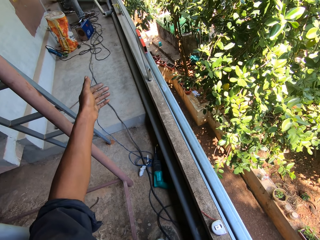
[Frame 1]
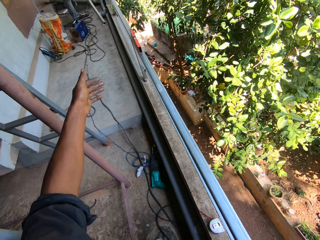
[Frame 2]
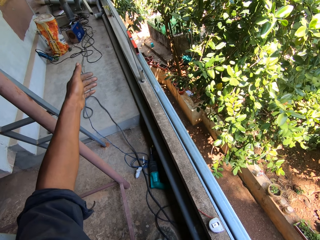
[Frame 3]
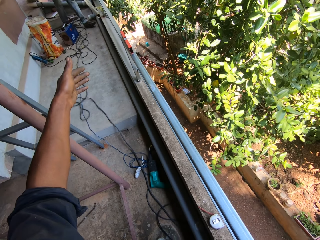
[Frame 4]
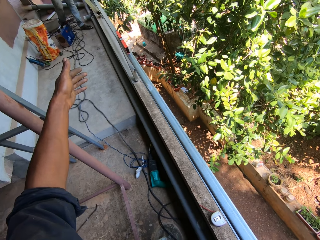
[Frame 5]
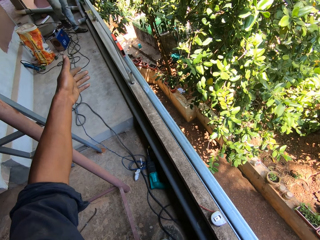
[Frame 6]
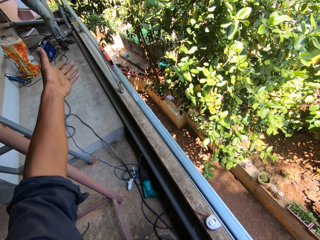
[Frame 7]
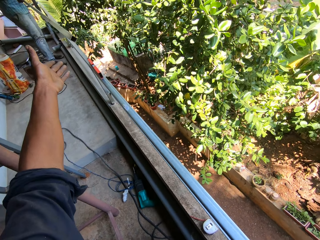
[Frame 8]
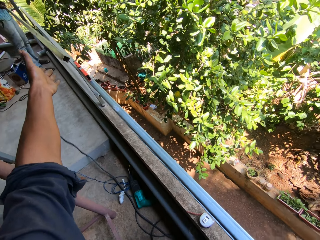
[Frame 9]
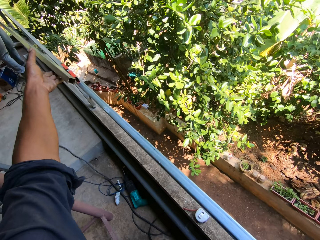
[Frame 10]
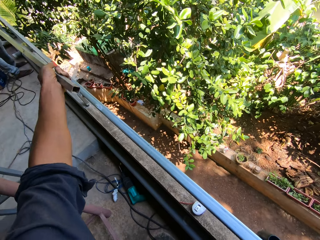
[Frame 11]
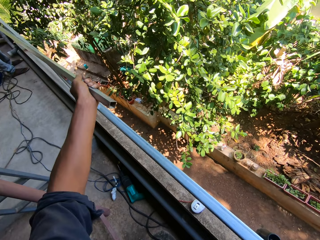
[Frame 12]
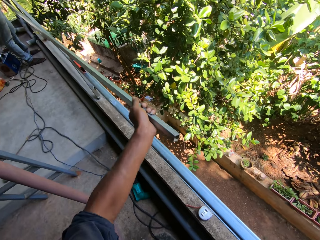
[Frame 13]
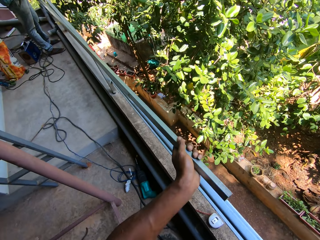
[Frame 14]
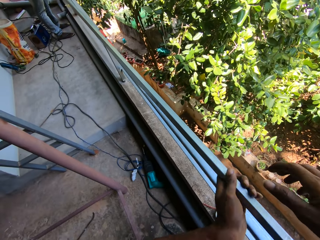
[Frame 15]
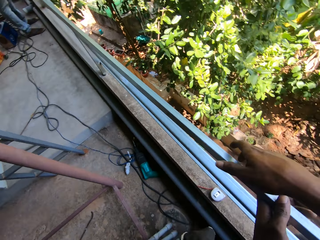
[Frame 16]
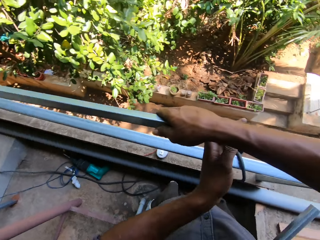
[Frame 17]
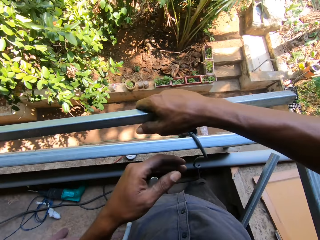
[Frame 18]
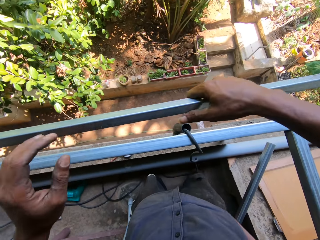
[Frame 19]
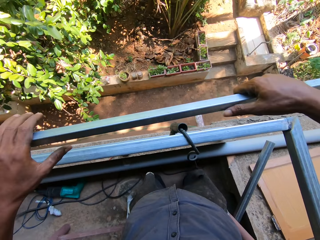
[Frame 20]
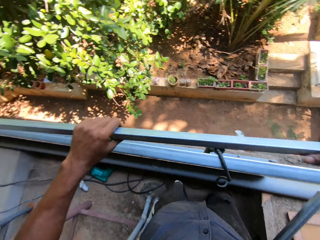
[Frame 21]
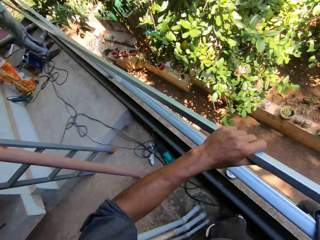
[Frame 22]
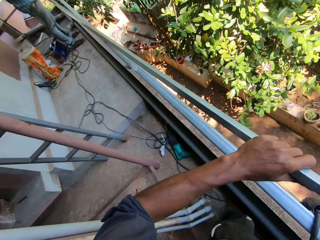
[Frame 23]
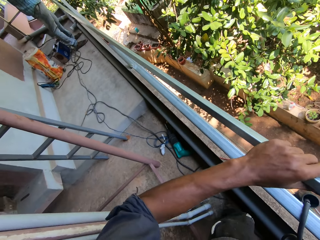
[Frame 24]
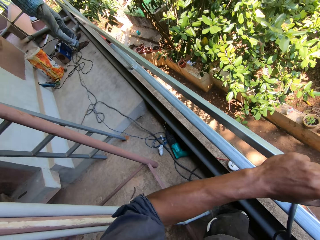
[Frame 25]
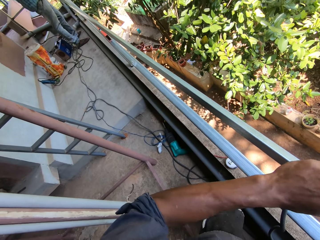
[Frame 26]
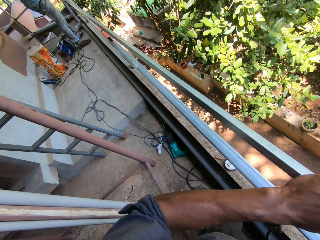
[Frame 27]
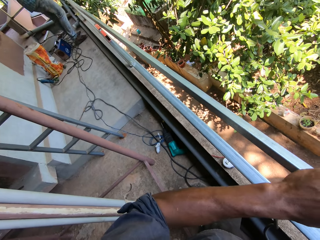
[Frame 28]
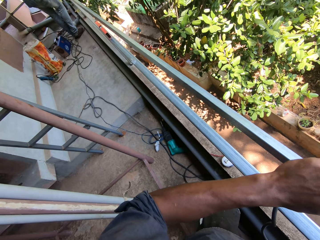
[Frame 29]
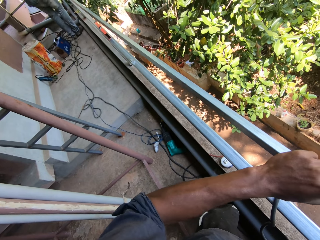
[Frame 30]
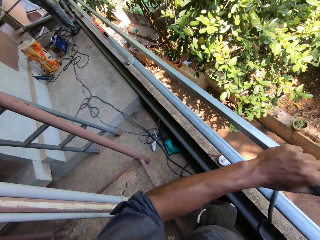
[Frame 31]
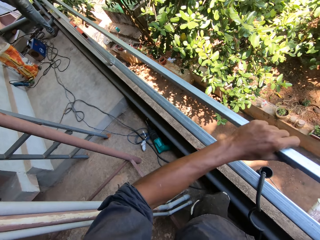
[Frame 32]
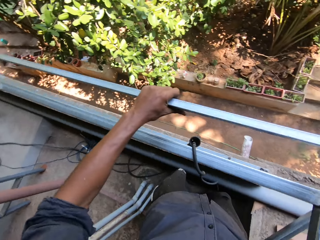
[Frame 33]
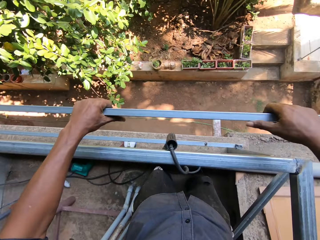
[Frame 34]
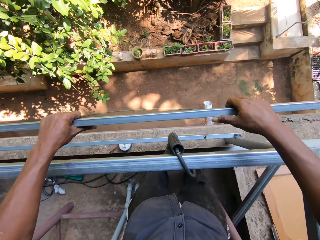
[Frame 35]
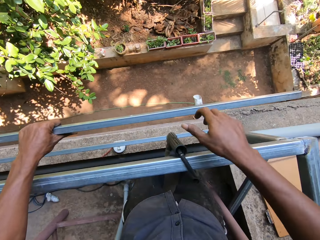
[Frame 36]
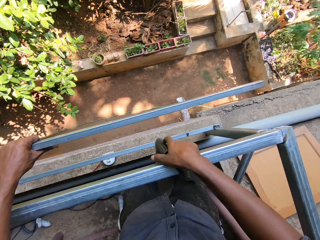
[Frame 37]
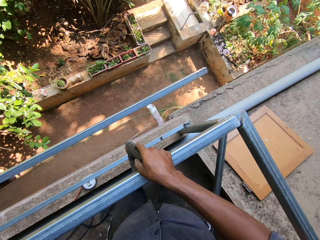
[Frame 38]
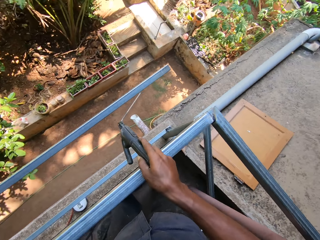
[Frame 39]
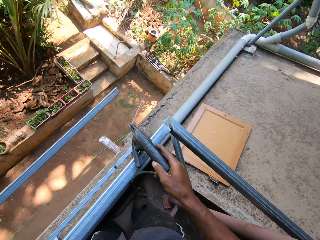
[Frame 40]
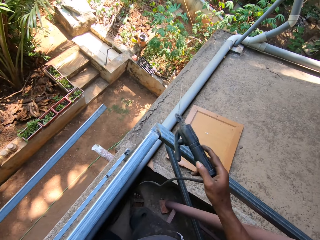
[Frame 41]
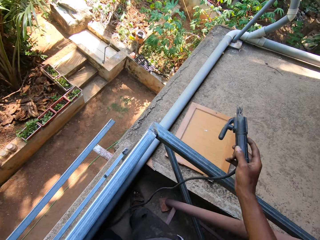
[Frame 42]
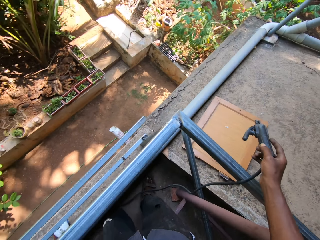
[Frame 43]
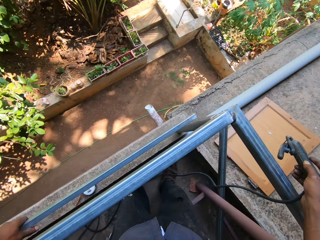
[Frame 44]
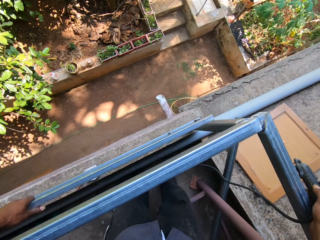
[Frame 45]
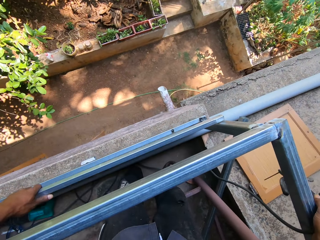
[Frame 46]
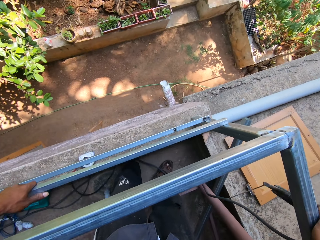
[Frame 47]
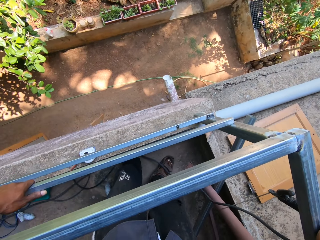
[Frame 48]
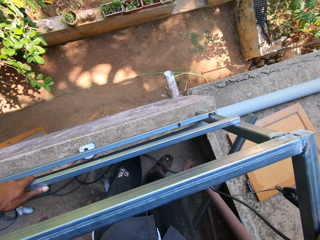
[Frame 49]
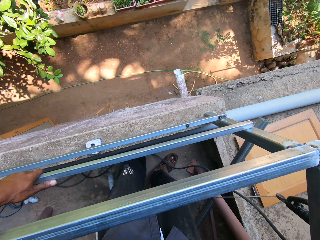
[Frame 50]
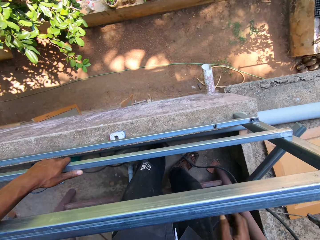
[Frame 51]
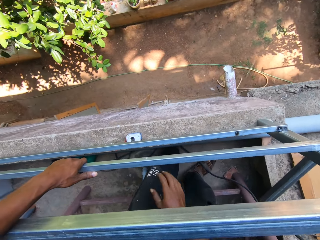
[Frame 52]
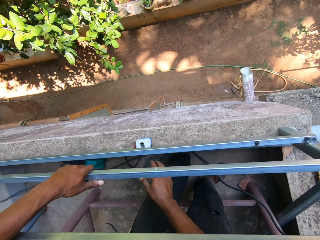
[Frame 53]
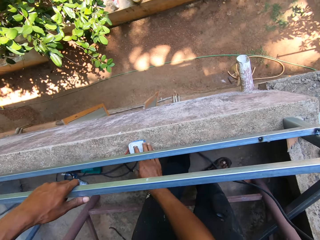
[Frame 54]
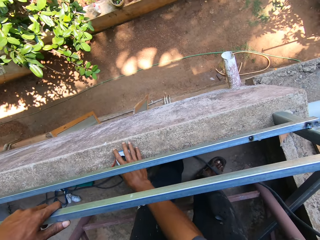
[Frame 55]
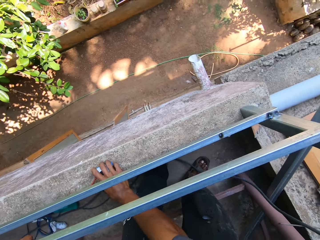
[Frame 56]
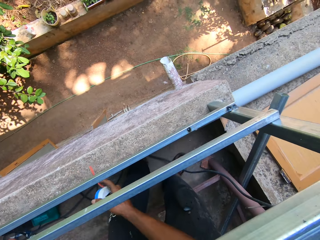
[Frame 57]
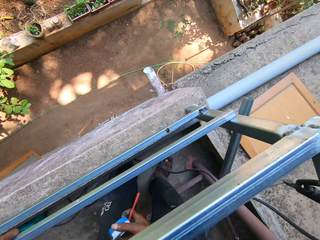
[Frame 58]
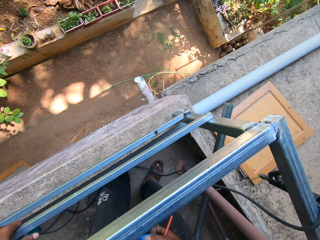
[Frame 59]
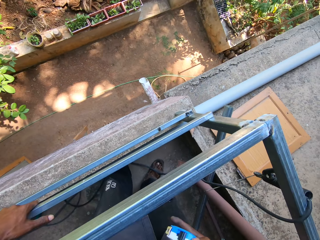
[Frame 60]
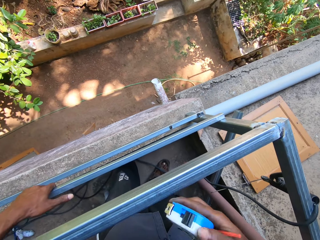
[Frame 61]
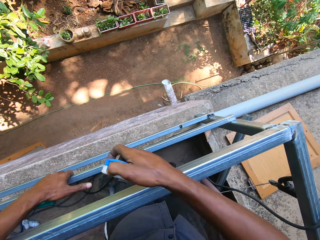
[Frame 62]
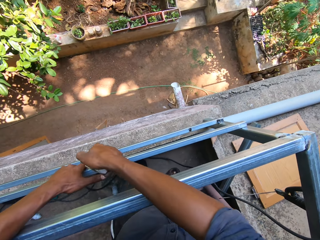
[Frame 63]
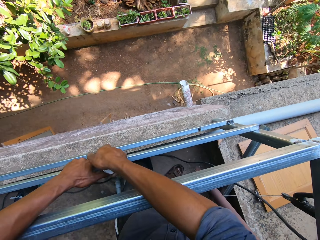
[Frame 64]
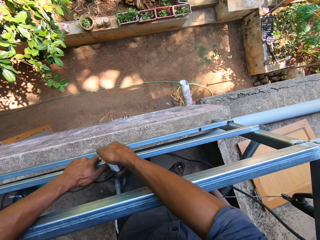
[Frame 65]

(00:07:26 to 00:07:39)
The camera wearer picks a metal from a man. The man passes a rod in his right hand to the camera wearer. The camera wearer holds the rod with his left hand. He pulls the rod with his hands. He lifts the electrode holder from the balcony rail with his right hand. He places the electrode holder on the balcony rail with his right hand. He places the rod on the balcony rail with his left hand. He picks up the measuring tape from the balcony concrete with his right hand.

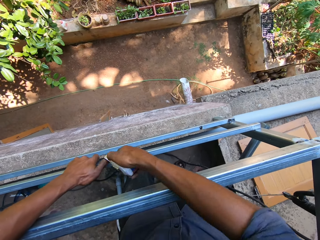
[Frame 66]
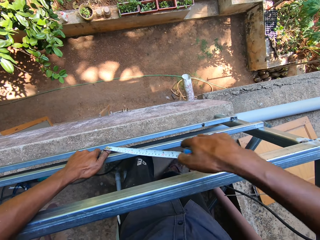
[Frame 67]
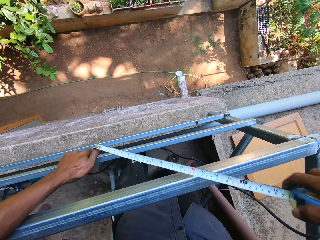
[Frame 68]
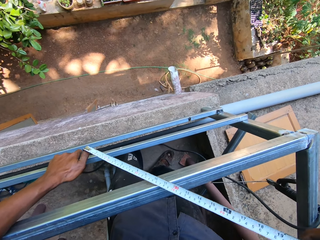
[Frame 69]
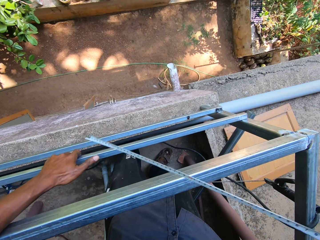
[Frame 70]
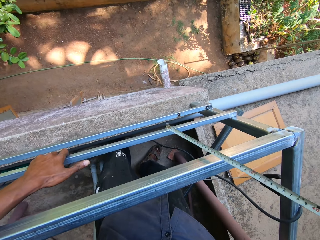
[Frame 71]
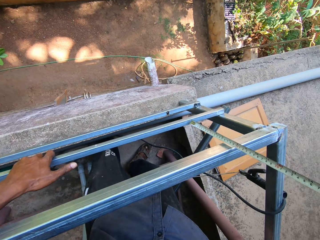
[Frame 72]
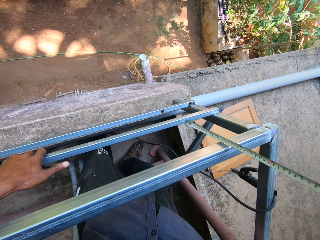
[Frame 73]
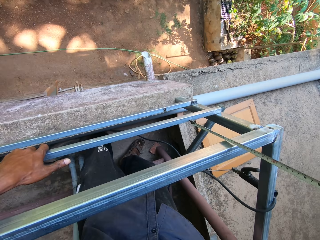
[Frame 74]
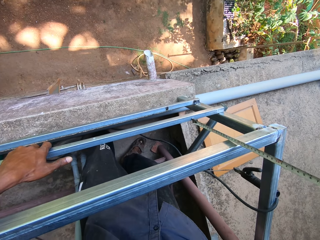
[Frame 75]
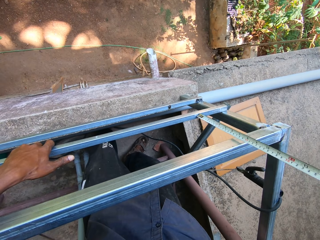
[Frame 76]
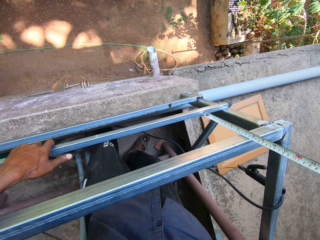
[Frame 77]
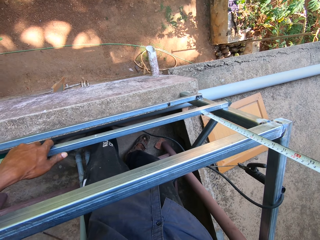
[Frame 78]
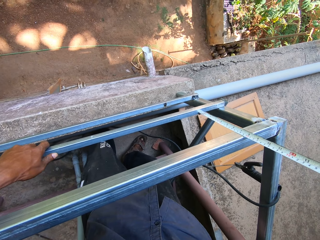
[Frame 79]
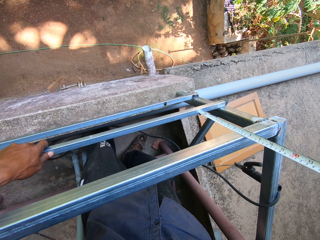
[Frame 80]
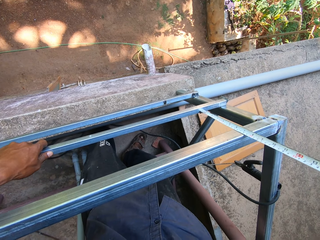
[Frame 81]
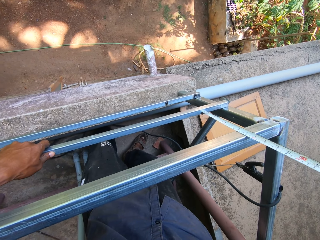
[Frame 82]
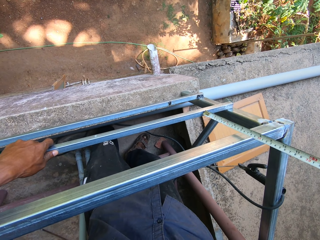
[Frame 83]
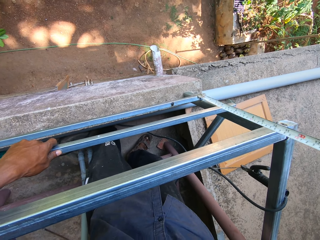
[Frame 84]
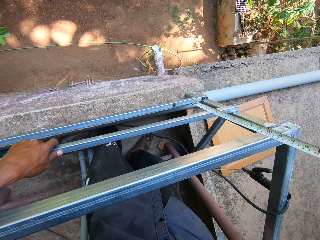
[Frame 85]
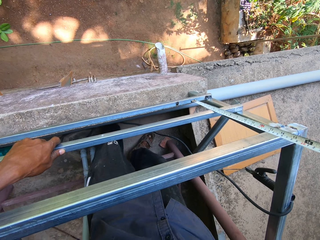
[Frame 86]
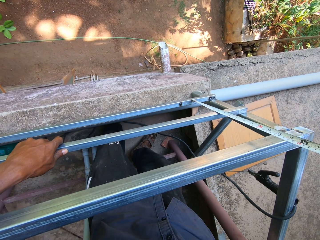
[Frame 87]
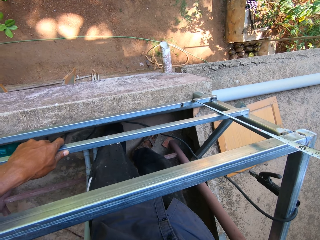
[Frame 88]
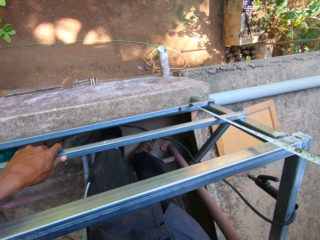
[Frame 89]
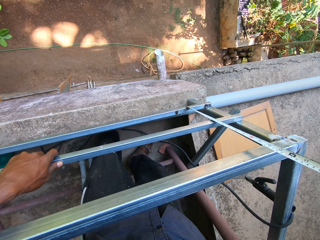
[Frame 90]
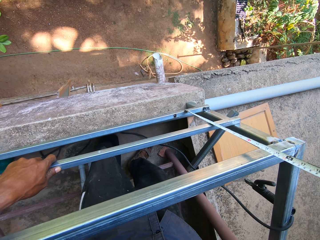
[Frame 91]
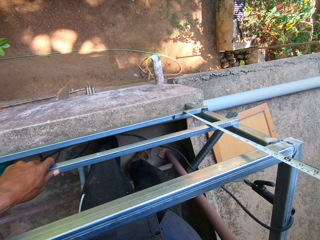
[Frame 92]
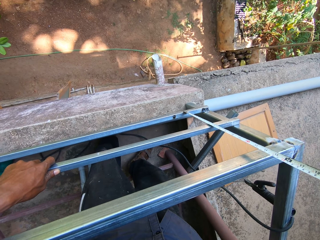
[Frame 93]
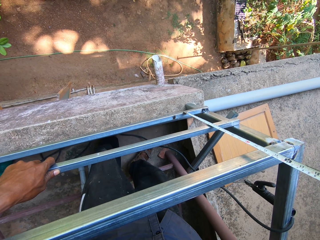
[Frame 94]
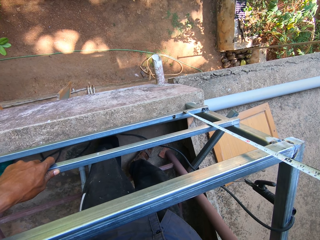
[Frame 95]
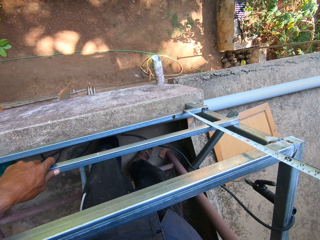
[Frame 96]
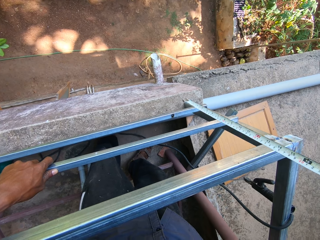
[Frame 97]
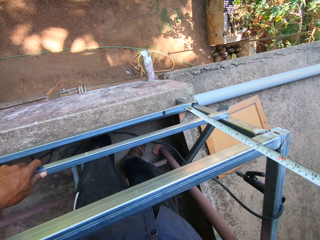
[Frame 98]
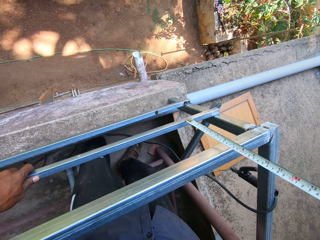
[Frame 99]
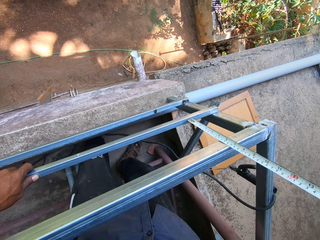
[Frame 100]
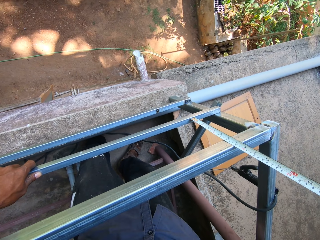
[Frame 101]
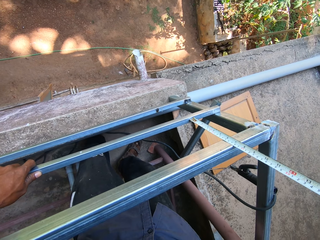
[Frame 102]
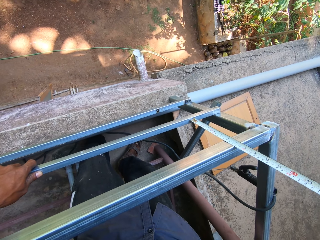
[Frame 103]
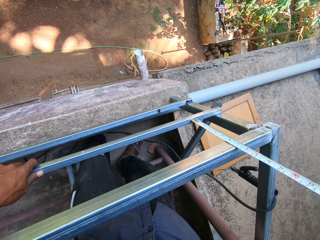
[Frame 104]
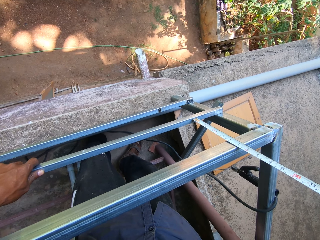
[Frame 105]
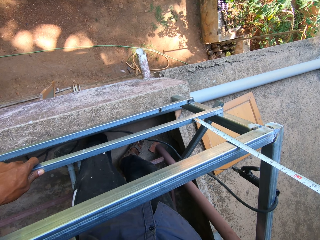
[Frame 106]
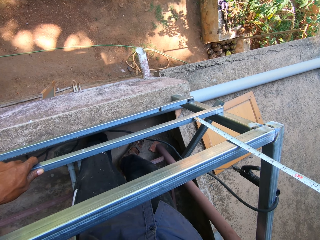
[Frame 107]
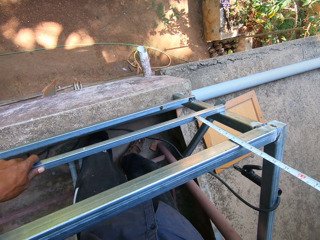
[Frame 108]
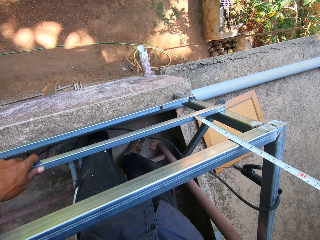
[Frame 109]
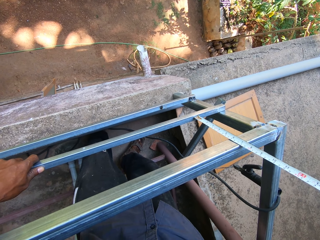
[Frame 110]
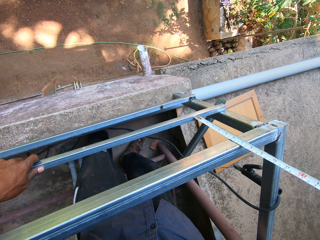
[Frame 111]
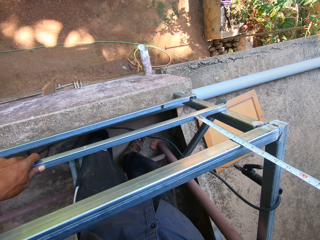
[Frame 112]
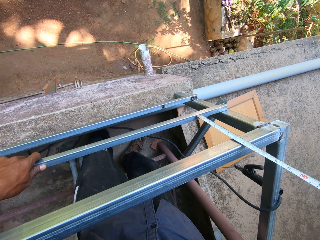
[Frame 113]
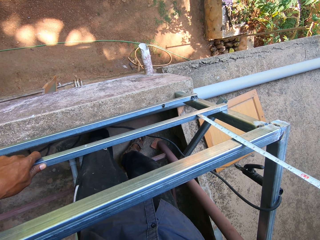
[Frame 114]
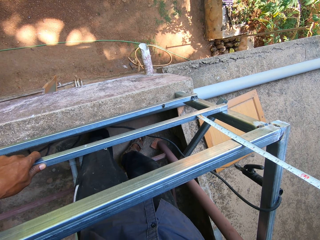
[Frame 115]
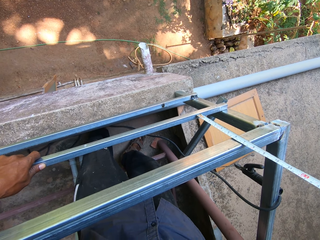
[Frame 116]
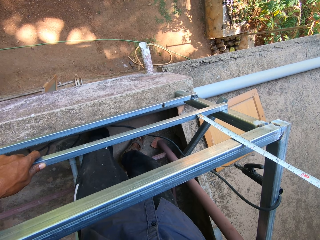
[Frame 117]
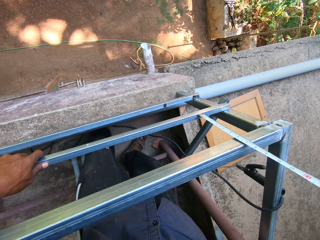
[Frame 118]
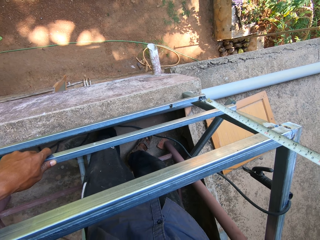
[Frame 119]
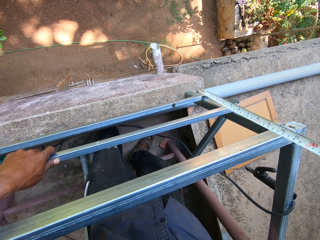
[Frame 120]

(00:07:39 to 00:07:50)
The camera wearer pulls out the blade in the measuring tape with his left hand. He measures the balcony rail with the measuring tape in his right hand.
